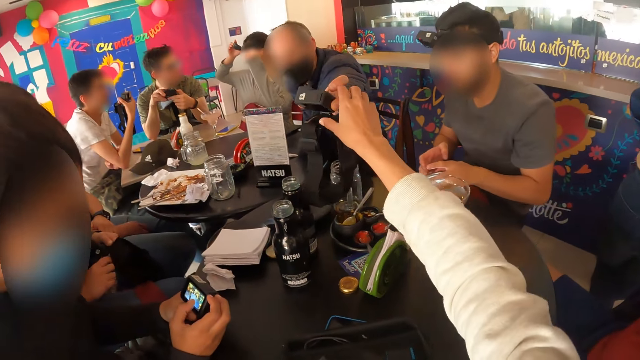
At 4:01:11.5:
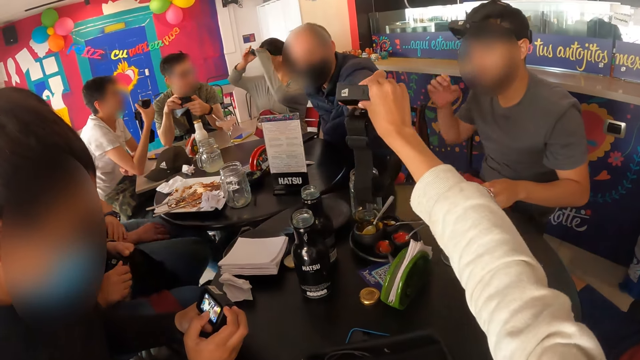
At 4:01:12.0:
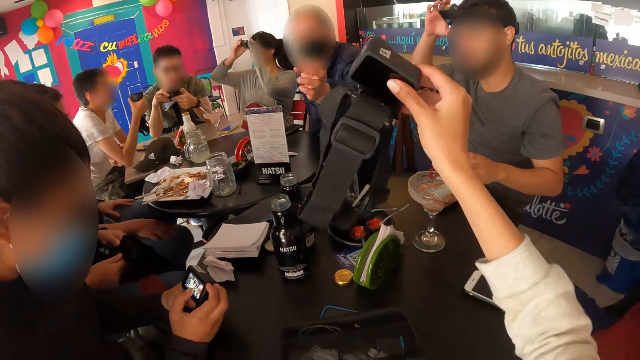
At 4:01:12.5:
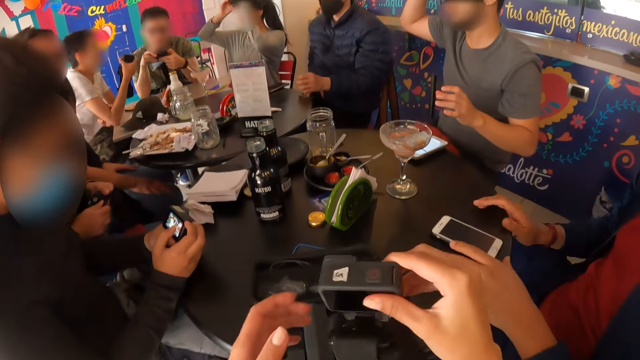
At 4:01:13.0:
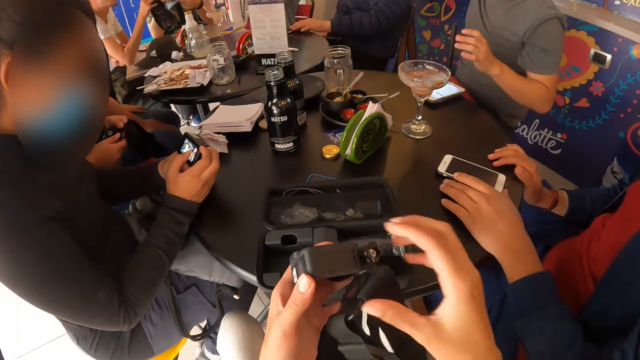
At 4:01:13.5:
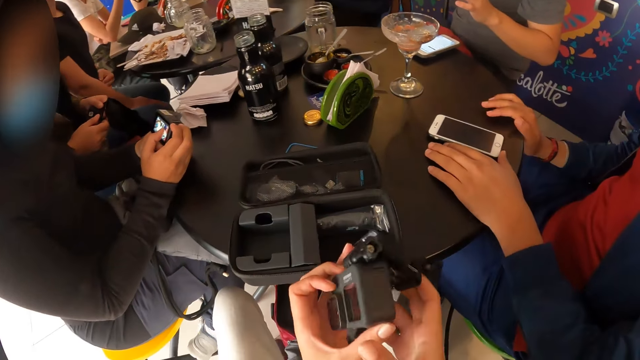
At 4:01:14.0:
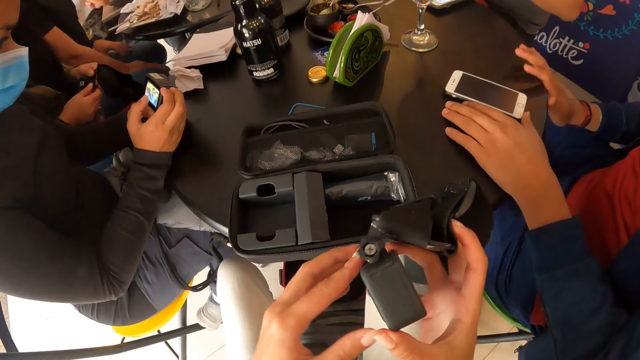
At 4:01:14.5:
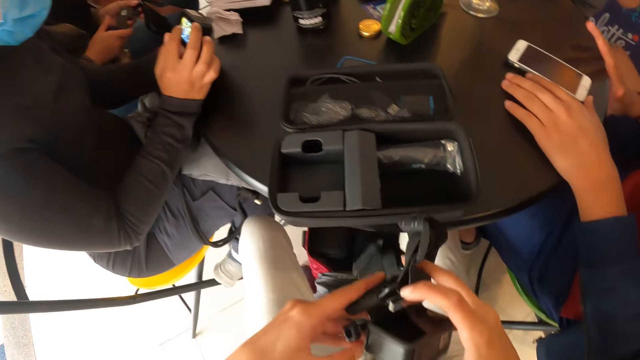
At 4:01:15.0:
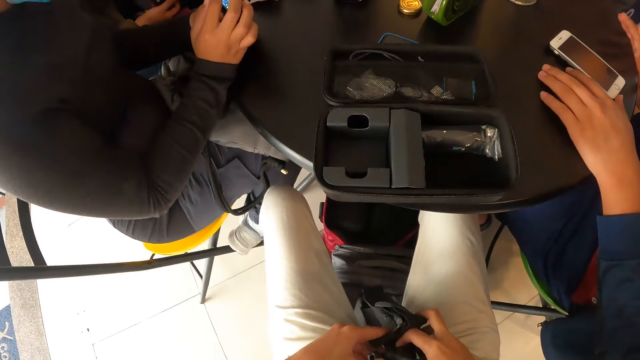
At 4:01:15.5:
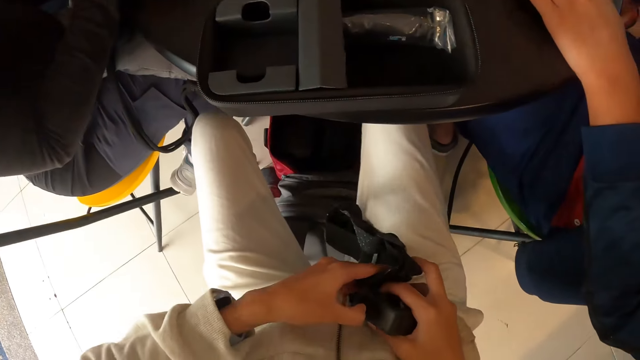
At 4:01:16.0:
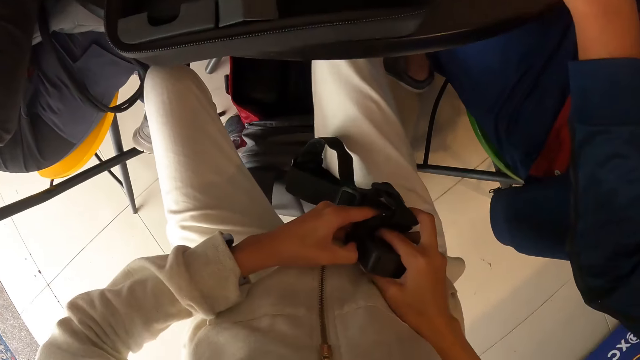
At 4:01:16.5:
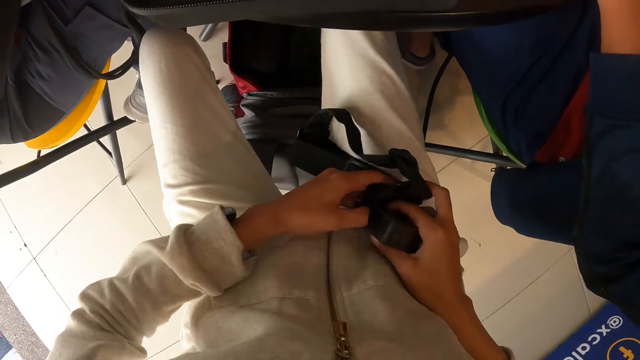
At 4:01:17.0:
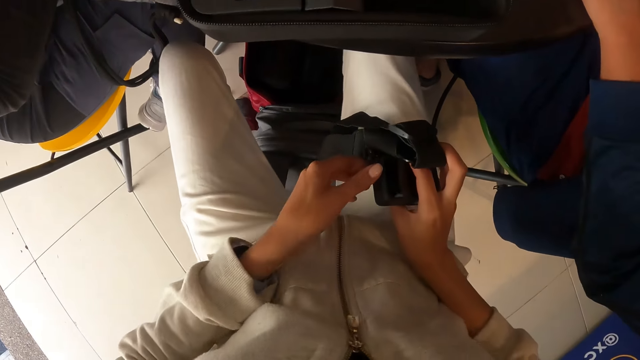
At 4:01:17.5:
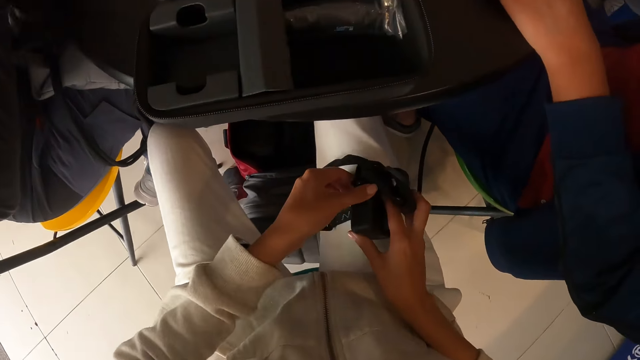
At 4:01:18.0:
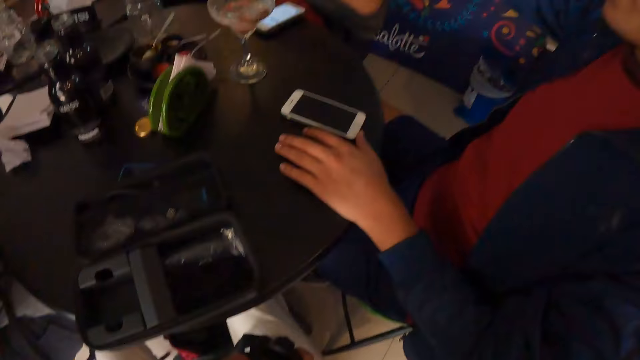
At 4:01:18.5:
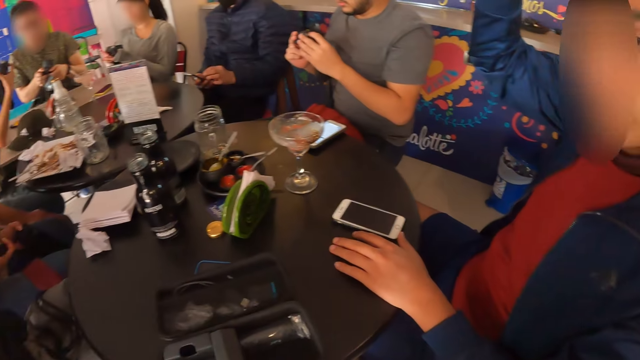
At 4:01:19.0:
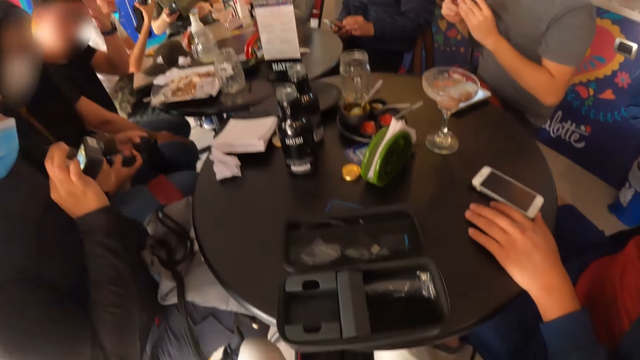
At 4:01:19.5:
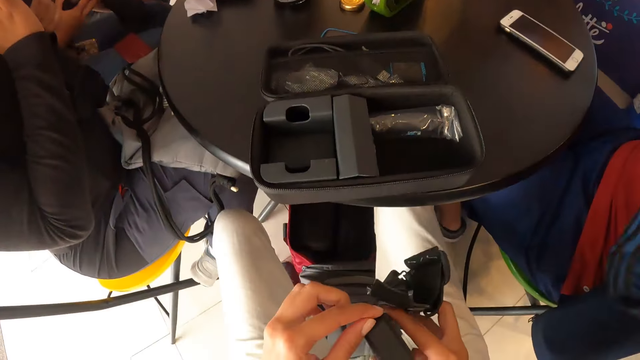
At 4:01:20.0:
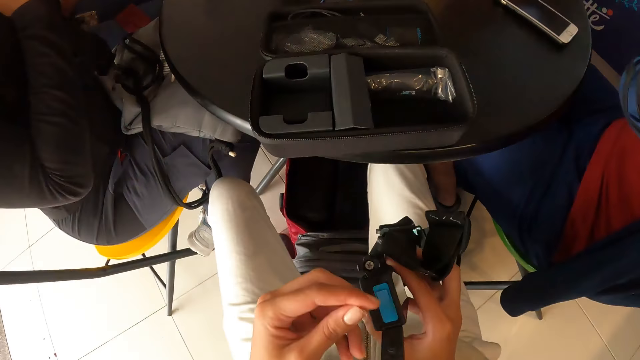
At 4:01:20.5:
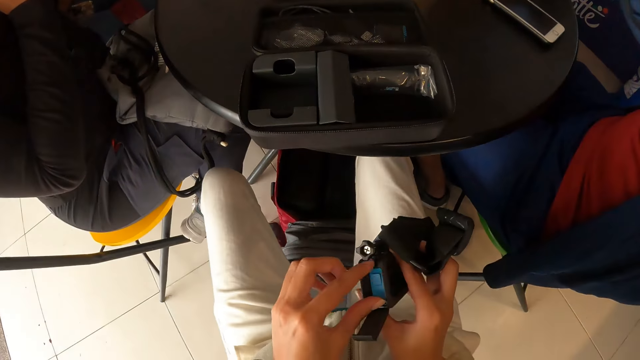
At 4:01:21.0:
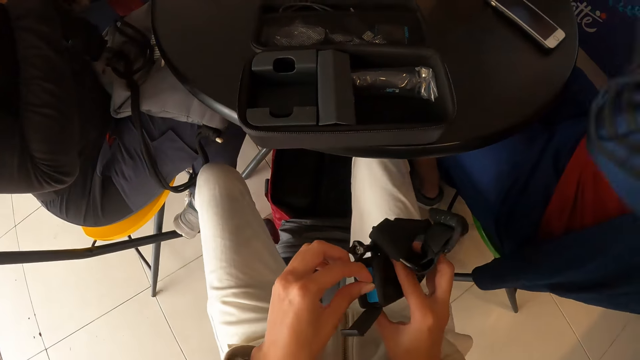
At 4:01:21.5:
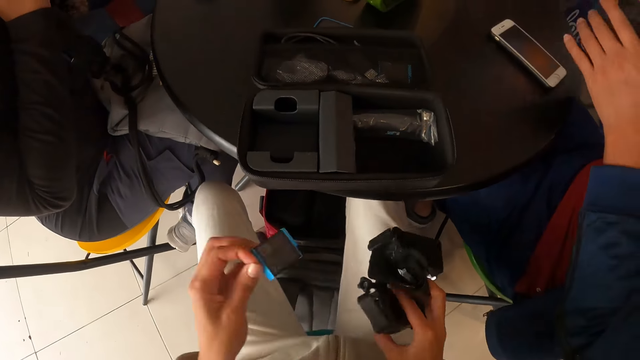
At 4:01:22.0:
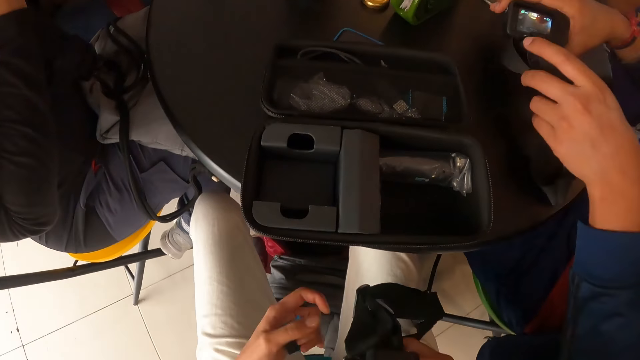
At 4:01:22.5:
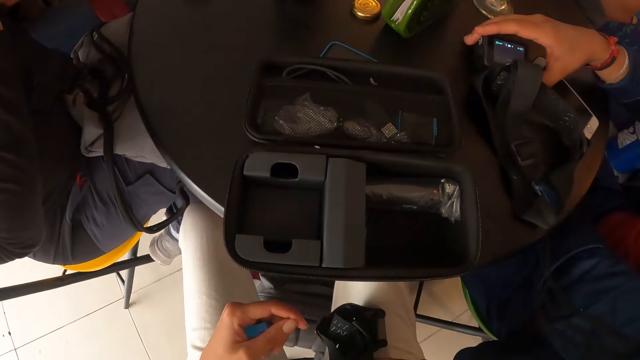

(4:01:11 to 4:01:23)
The camera wearer moves the hand. A man hands over the head camera in his right hand to the camera wearer. A woman adjusts the head camera on her head with both hands. Another man adjusts the head camera on his head with his right hand. The camera wearer holds the head camera with both hands. A third man adjusts the phone on the table with his left hand. The camera wearer fixes the head camera in both hands. She looks around. She opens a latch on the head camera in her right hand. She holds the camera. She removes a cartridge from the head camera with her left hand.

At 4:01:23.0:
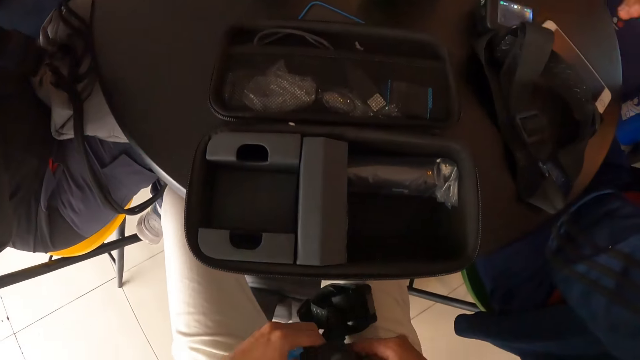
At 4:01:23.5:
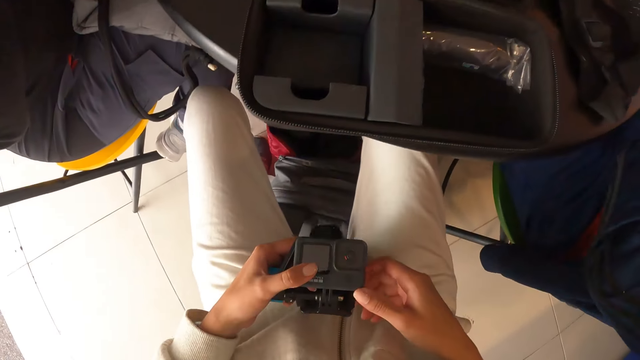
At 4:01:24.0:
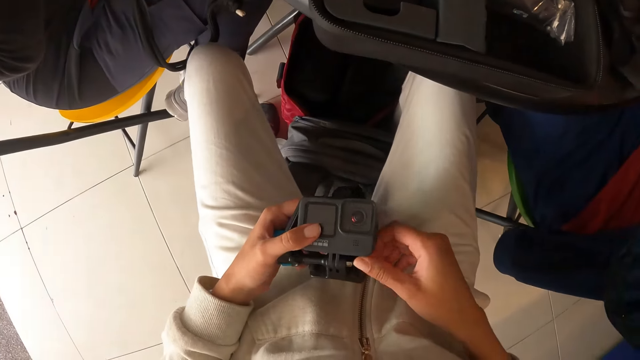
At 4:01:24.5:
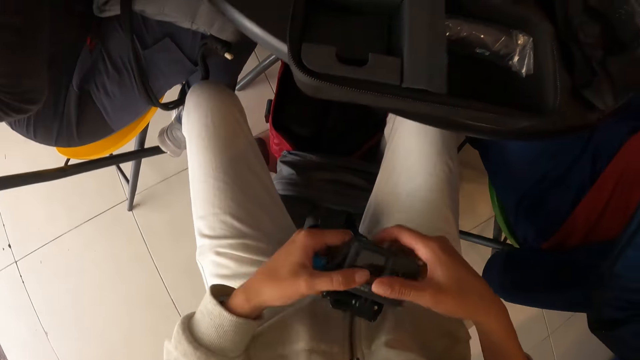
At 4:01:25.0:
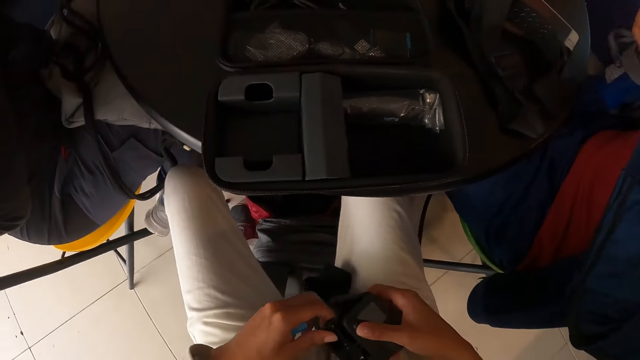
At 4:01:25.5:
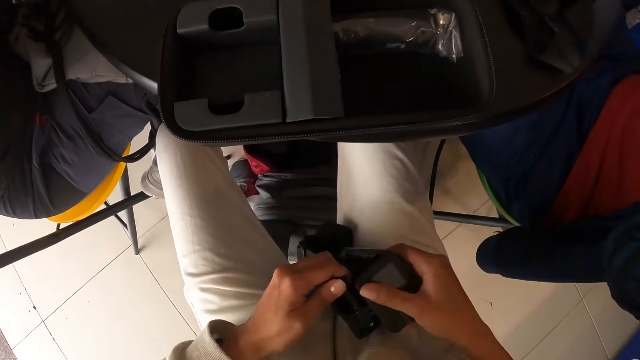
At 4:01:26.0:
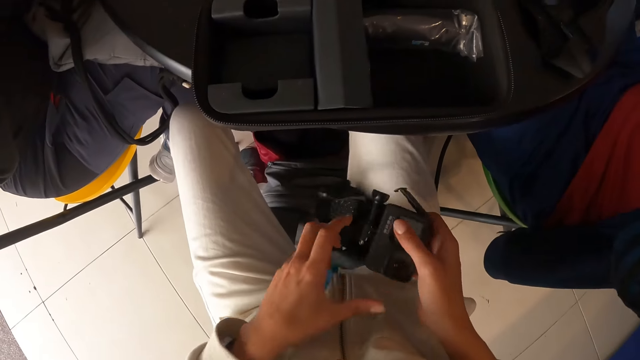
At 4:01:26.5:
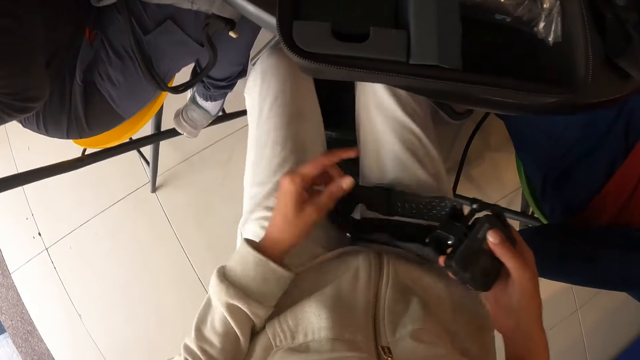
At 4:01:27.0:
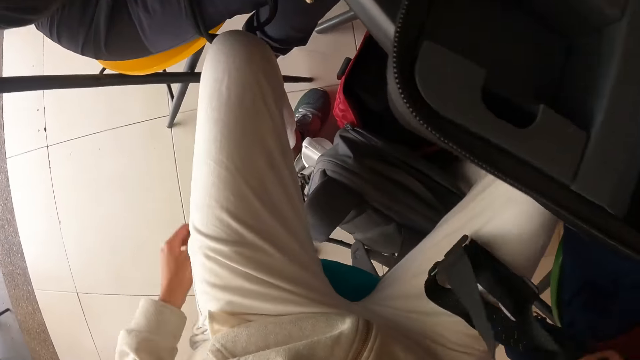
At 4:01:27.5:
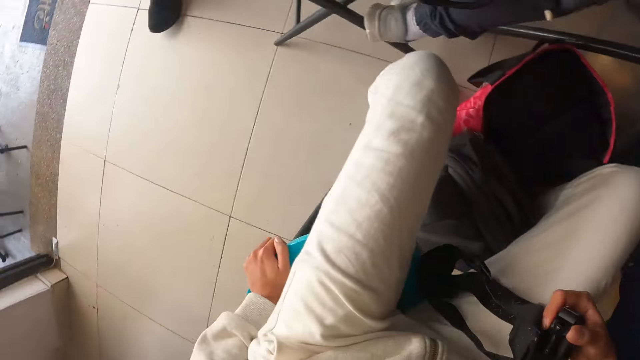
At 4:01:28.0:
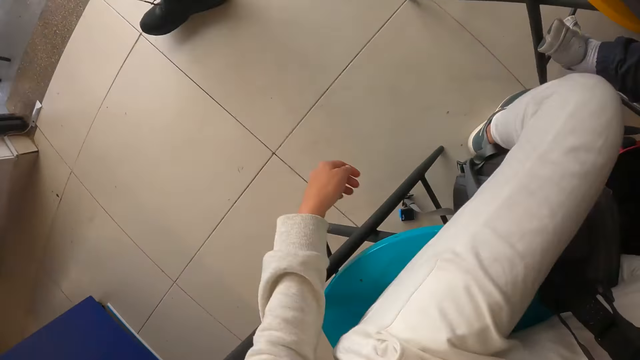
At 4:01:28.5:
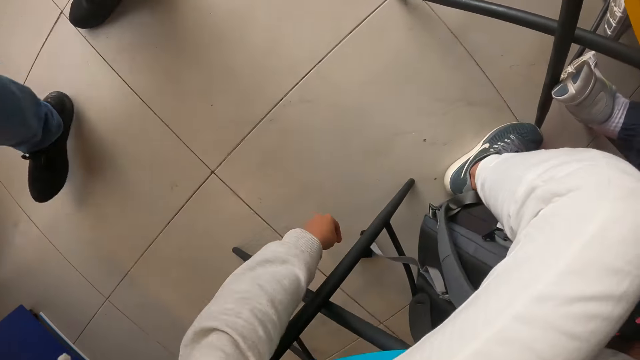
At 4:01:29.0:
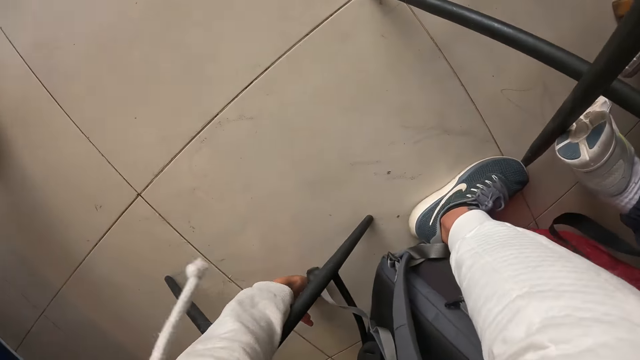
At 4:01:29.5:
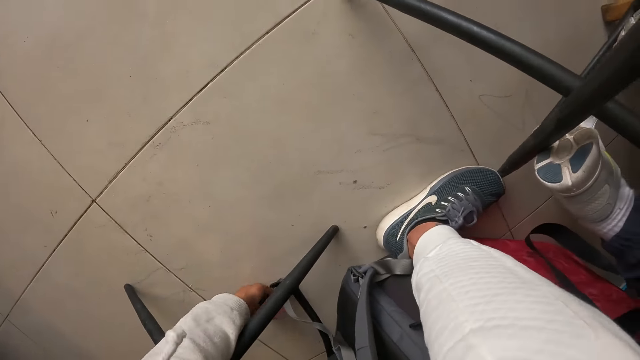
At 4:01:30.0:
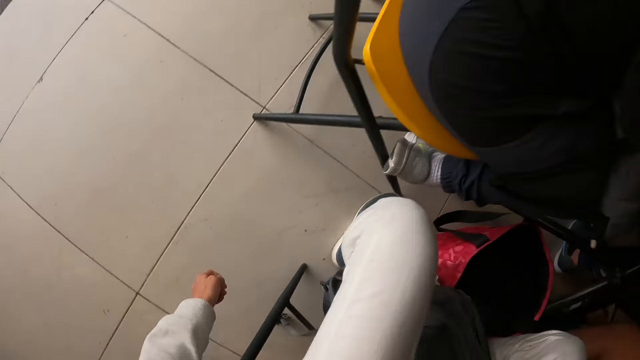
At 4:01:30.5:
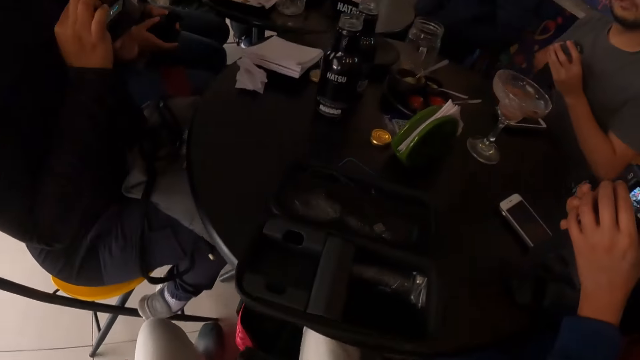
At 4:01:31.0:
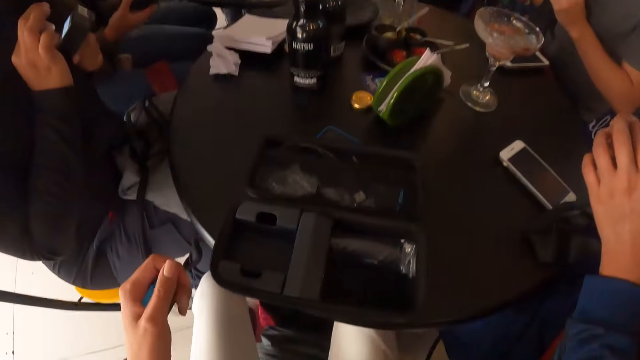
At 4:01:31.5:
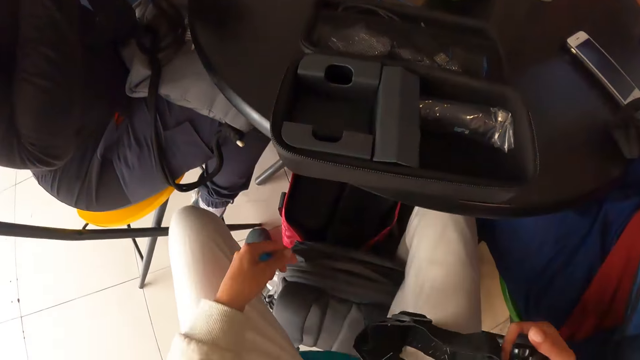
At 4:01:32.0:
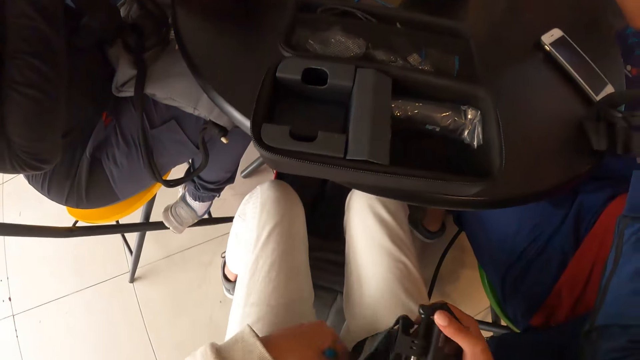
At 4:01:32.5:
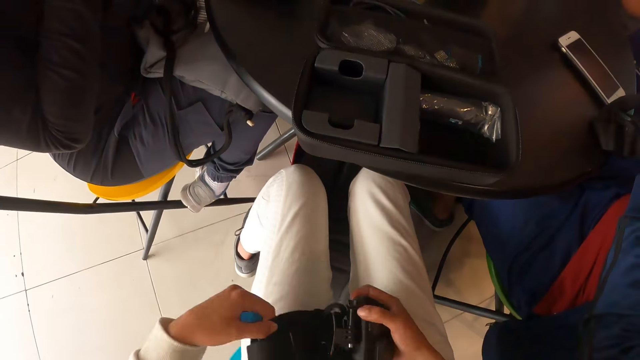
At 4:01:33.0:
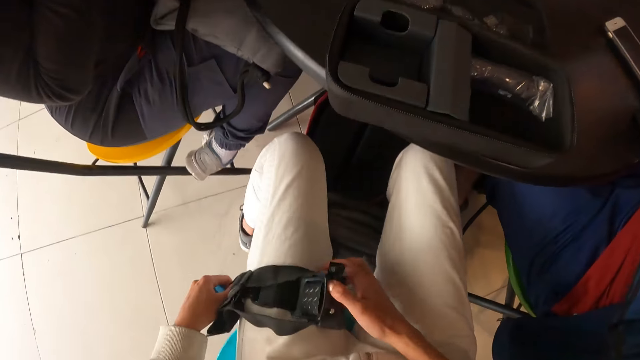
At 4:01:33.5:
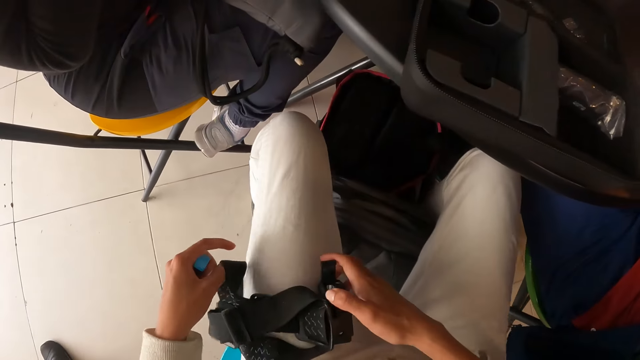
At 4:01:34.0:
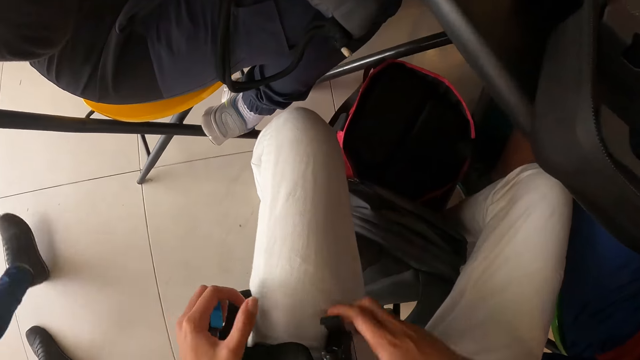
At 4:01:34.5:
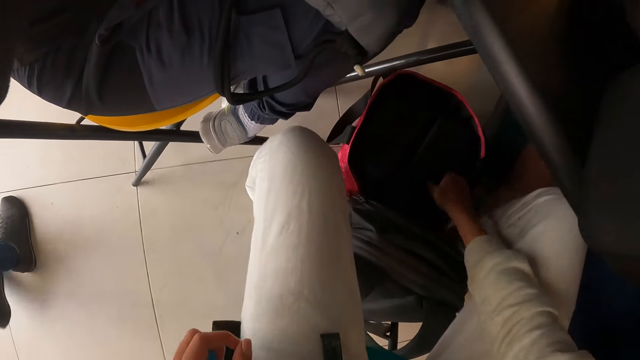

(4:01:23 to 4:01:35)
The camera wearer fixes the head camera in both hands. She drops the cartridge in her left hand. She looks around. She picks up the cartridge from the floor with her left hand. She looks around. She sets the head camera in her right hand on her lap. She holds the camera.
